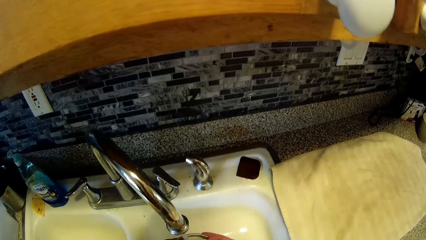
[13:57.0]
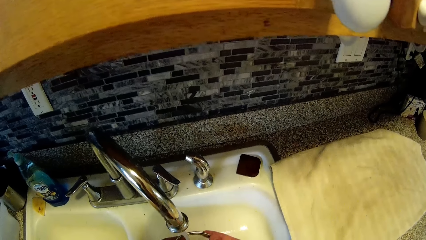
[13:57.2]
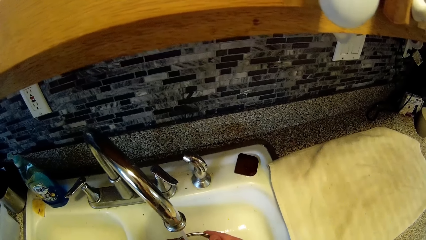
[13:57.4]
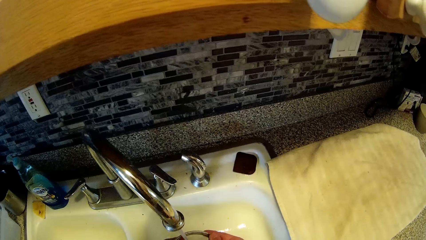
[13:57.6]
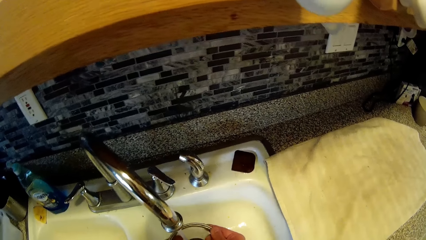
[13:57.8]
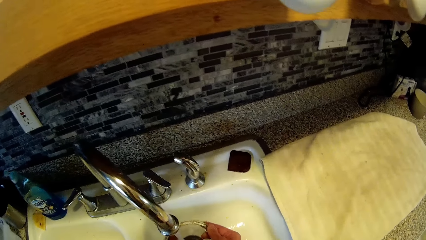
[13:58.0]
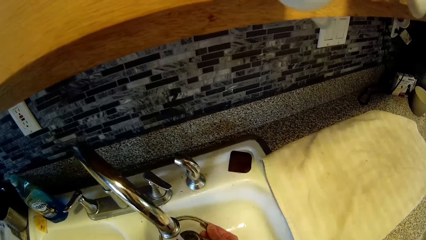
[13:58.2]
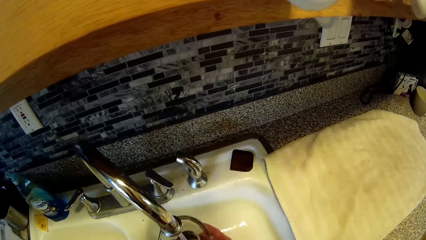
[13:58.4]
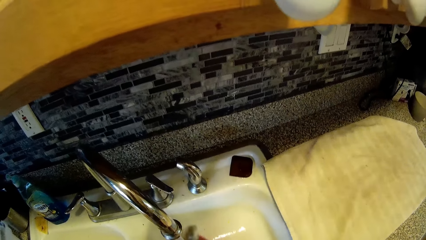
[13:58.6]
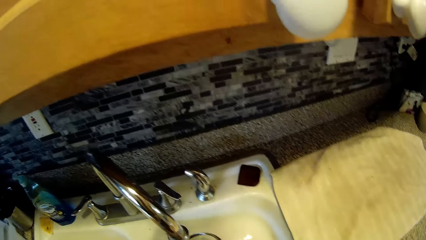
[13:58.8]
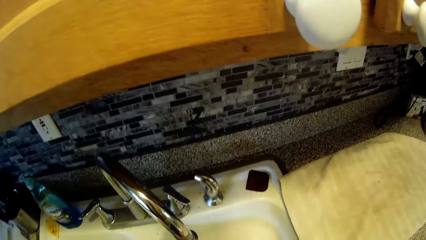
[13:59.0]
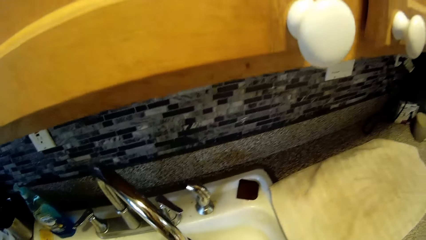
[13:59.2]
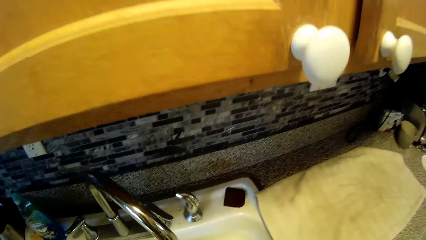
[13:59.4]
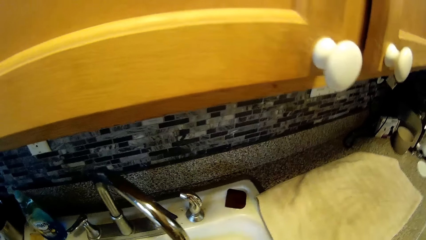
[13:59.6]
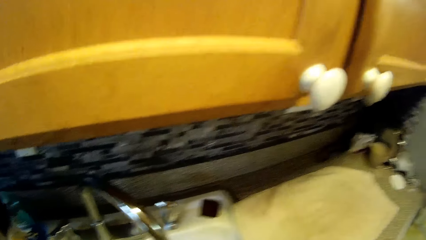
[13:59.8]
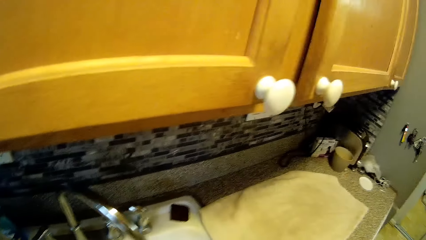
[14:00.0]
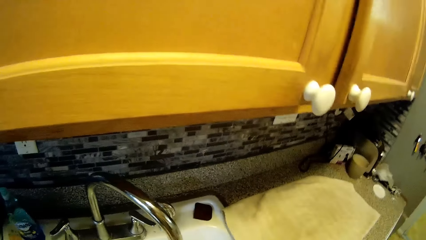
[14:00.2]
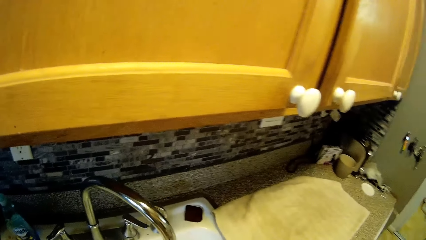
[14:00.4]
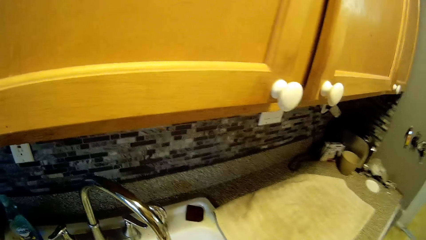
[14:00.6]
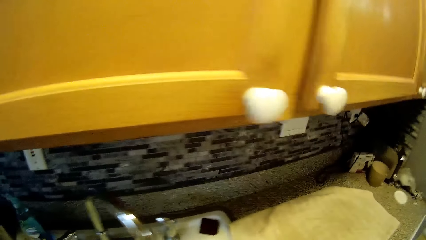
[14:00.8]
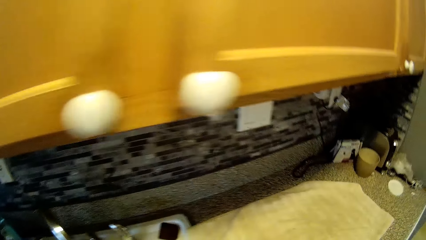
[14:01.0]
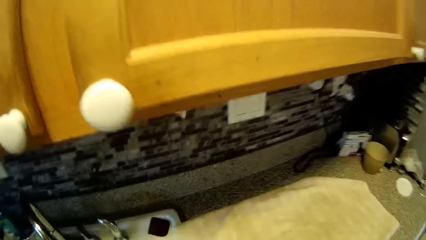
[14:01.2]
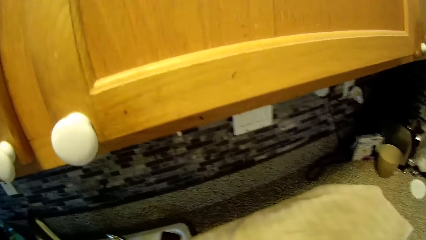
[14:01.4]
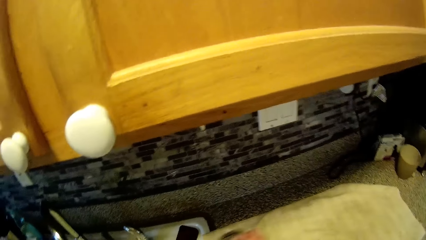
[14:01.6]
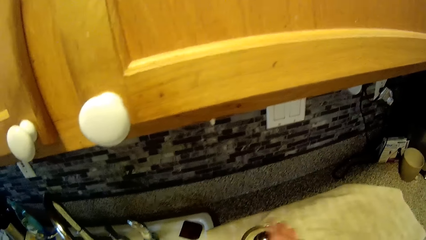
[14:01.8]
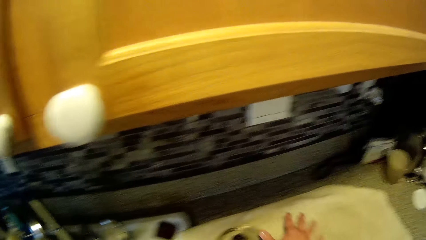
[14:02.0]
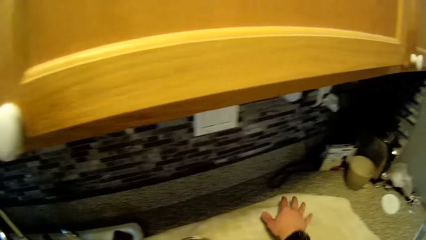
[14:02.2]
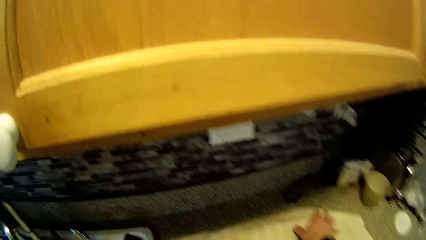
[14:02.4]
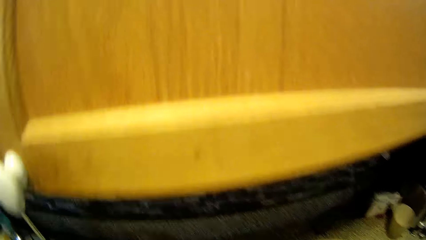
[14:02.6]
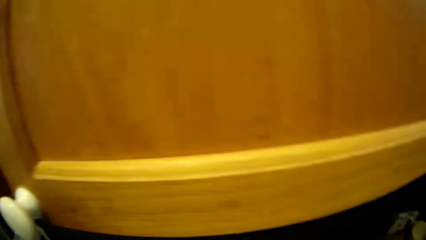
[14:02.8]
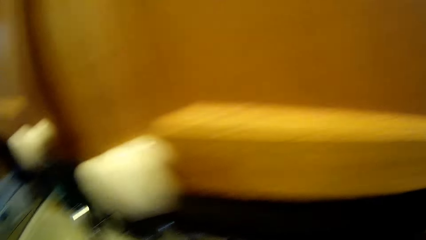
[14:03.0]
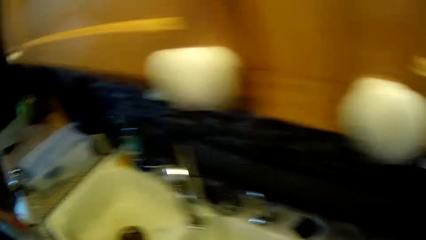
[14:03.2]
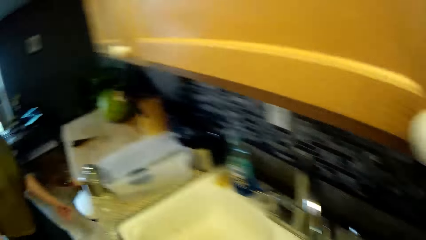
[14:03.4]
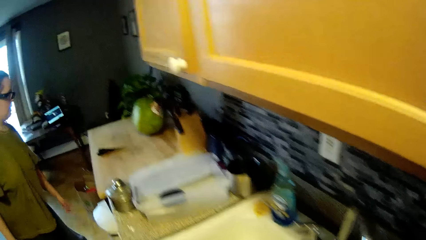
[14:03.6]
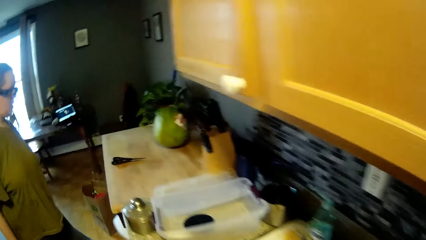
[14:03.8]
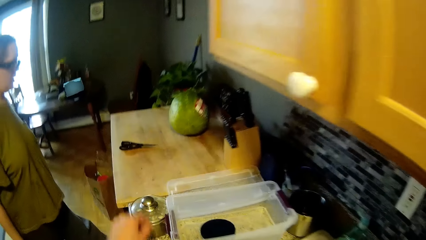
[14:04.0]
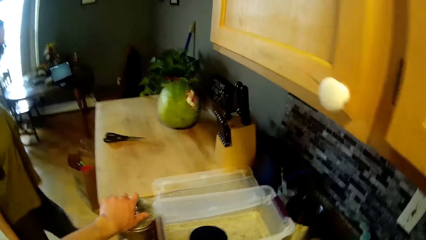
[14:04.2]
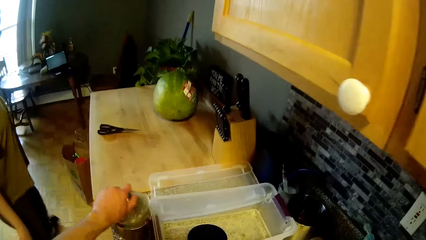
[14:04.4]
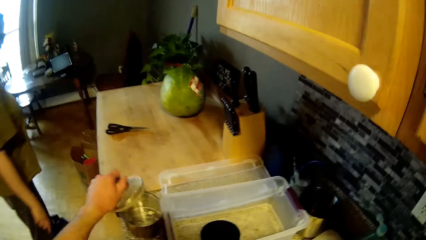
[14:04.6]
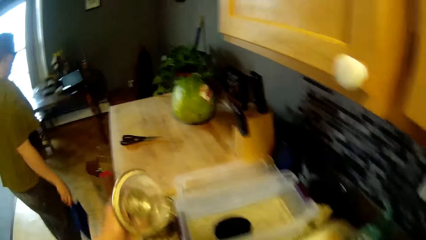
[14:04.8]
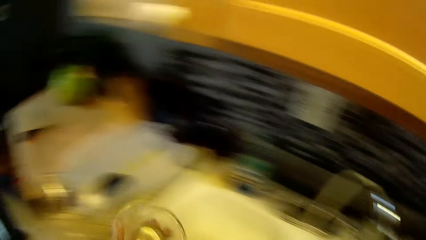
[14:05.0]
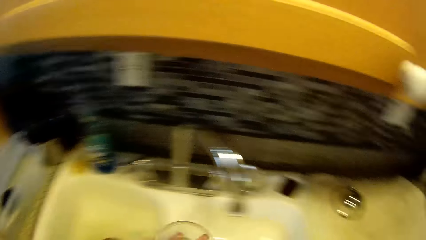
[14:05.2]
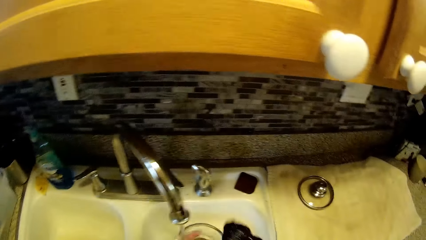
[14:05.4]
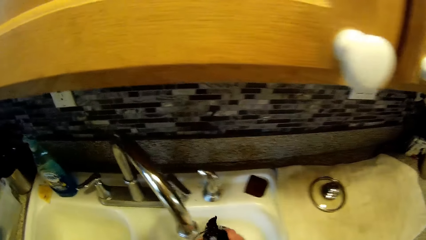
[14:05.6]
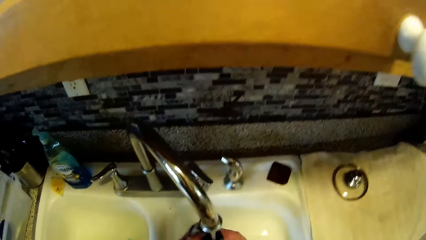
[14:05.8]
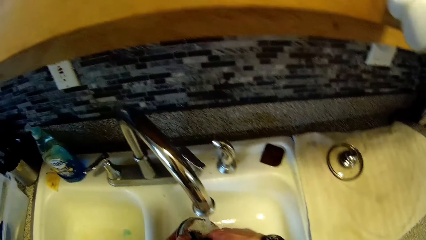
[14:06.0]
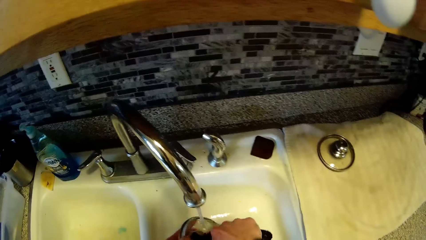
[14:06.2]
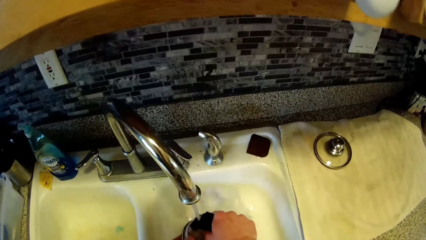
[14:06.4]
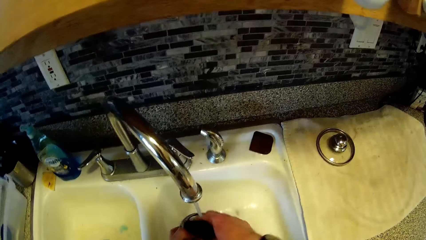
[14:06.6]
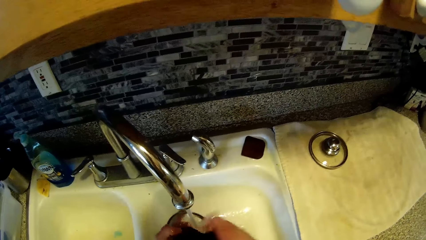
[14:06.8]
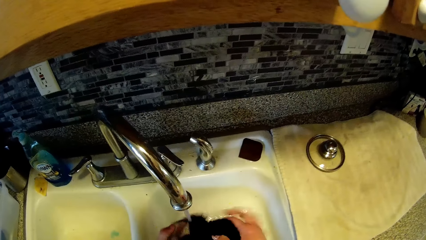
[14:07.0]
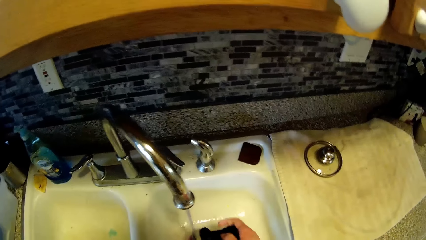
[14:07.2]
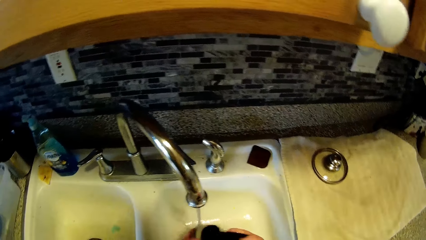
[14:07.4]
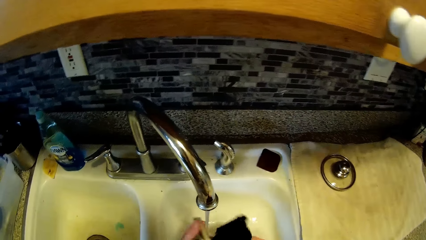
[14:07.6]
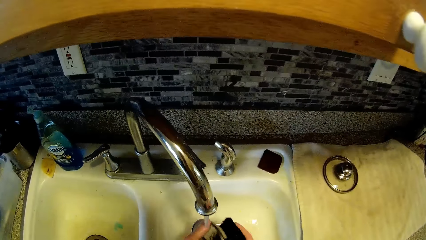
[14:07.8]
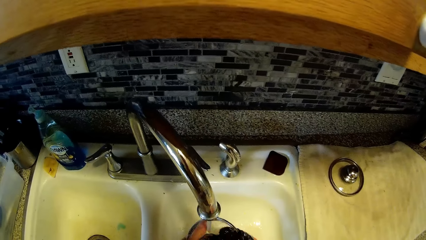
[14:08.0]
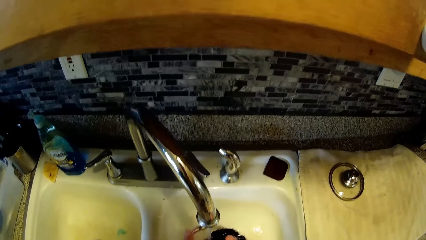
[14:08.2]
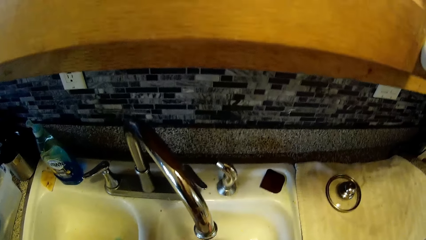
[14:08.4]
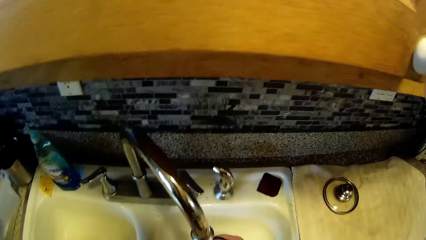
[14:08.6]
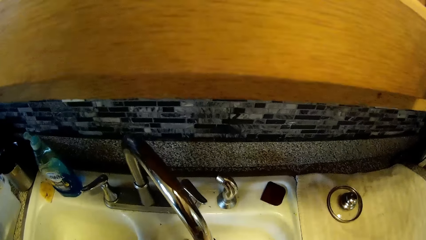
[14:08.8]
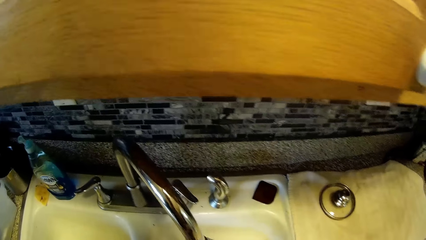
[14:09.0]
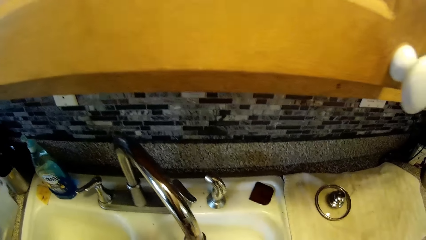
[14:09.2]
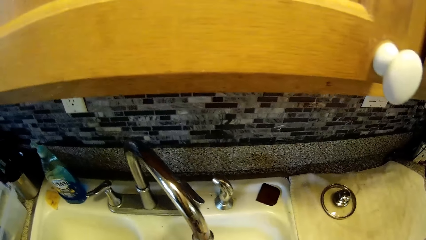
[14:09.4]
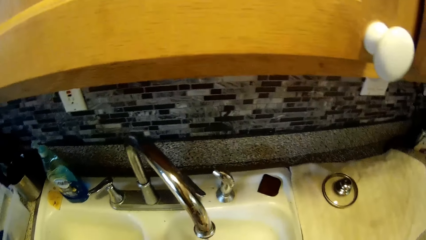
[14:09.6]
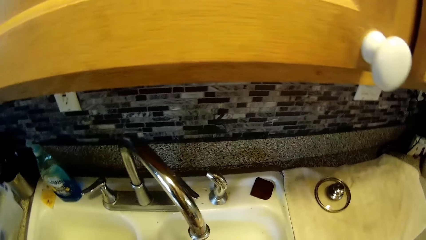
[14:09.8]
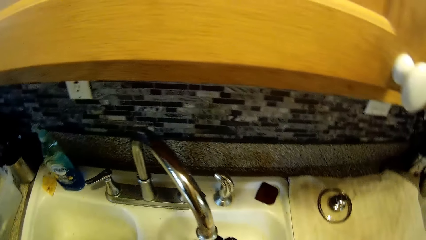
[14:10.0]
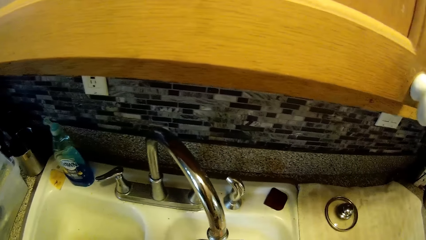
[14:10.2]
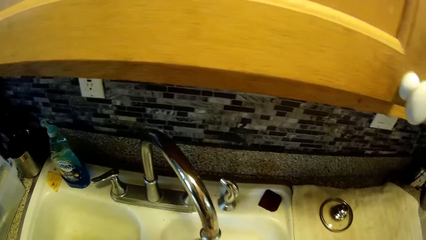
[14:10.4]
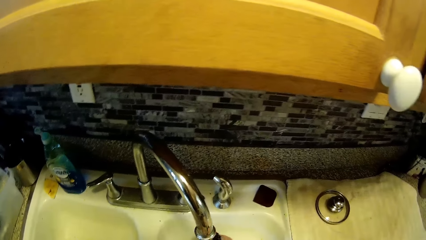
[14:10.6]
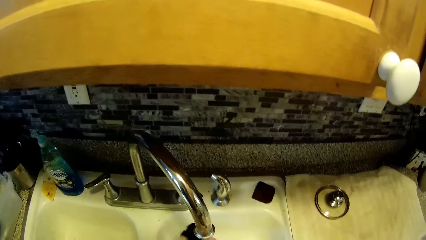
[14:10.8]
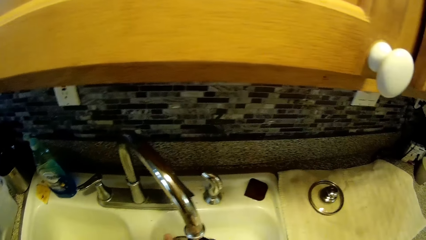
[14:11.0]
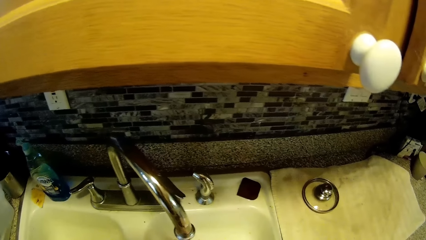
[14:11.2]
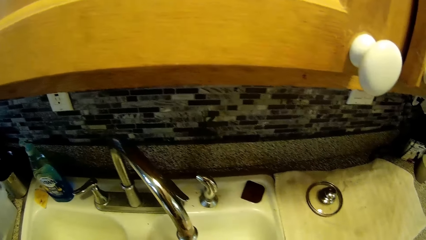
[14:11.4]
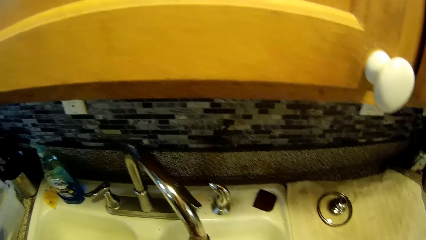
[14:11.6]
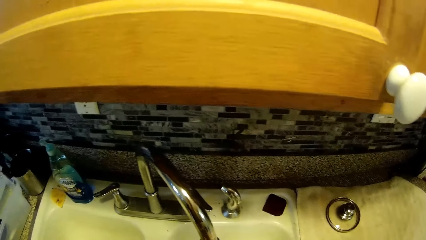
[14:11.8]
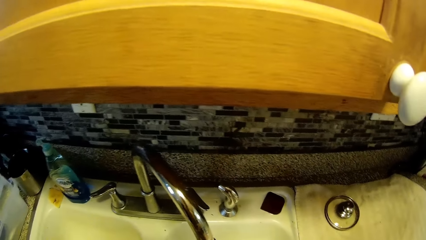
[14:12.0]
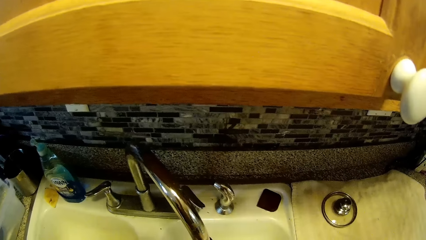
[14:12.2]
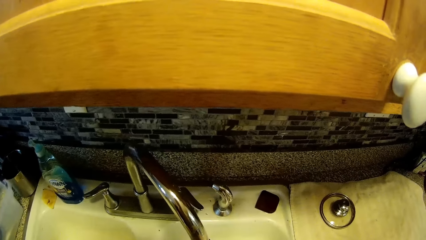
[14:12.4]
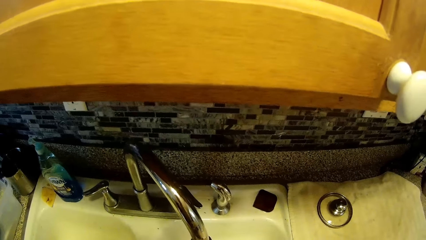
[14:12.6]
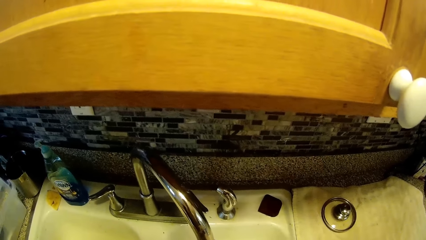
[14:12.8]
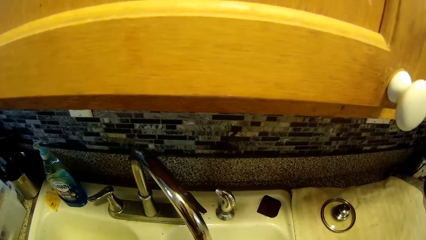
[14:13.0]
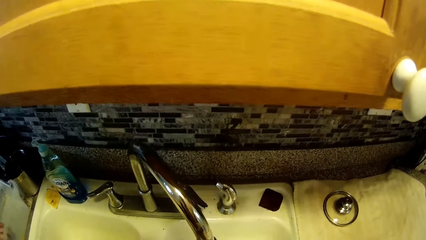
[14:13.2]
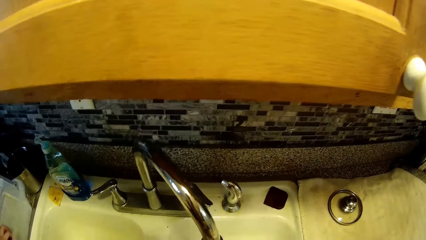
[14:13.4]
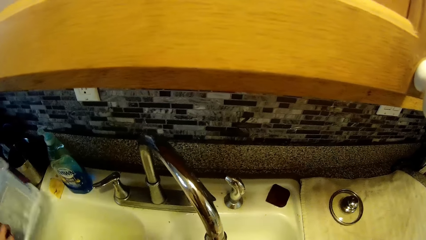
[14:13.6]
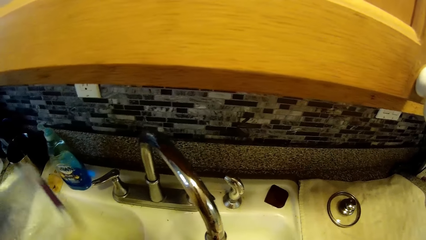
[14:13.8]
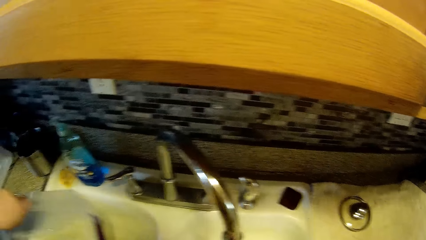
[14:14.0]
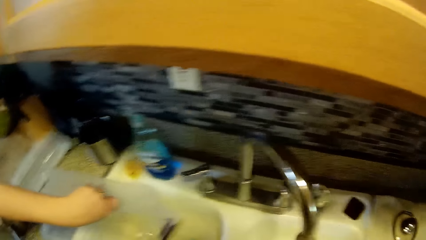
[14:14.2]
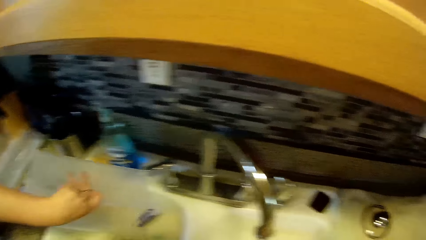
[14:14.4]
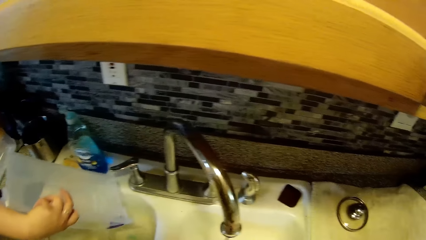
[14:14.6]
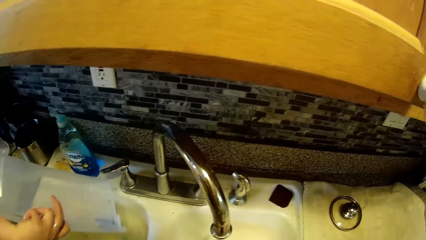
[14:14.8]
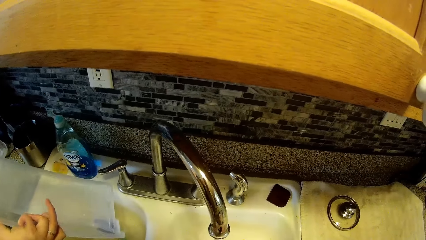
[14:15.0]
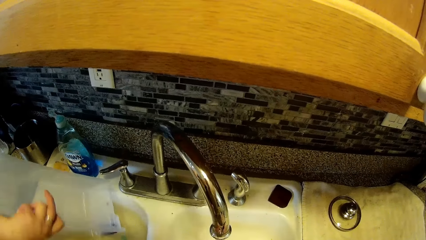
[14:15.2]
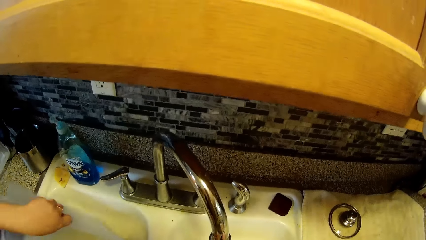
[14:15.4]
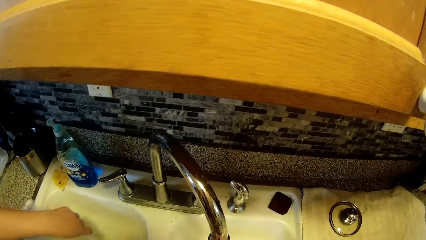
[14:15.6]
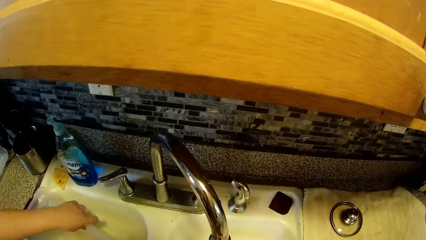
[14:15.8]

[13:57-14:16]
The camera wearer drops the pot cover on the kitchen slab. He picks up the pot cover with his left hand. He washes the pot cover. He picks up a bowl from the kitchen sink slab. He pours water into the sink from the plastic bowl. A person pours water from a container.
